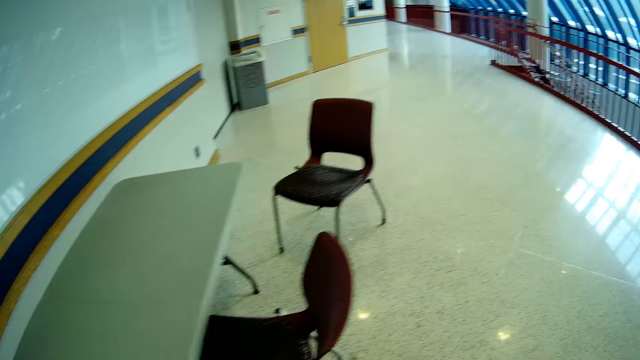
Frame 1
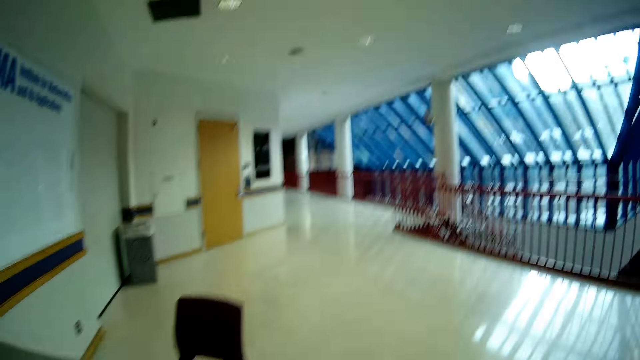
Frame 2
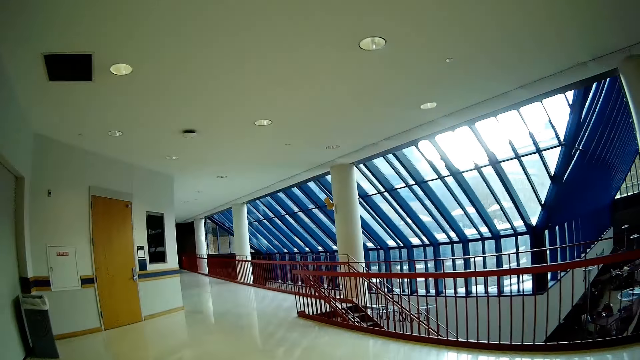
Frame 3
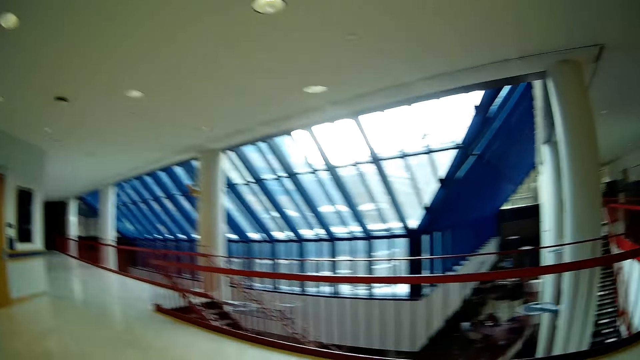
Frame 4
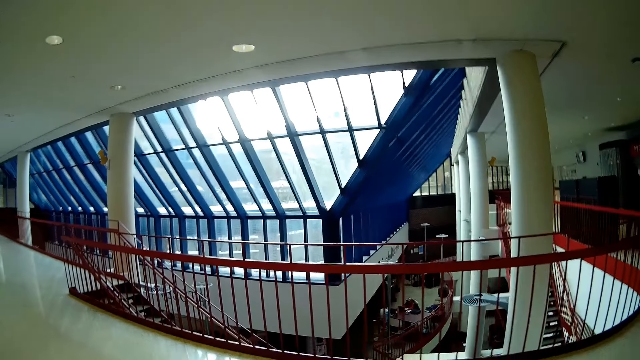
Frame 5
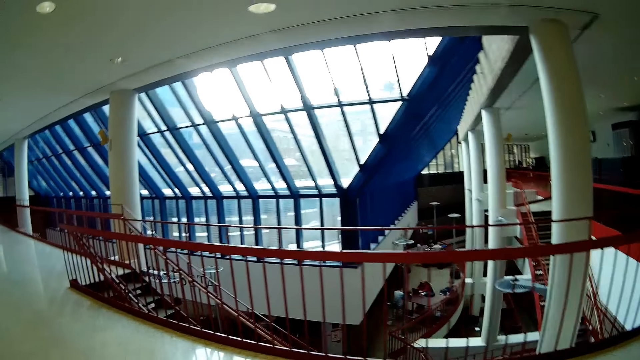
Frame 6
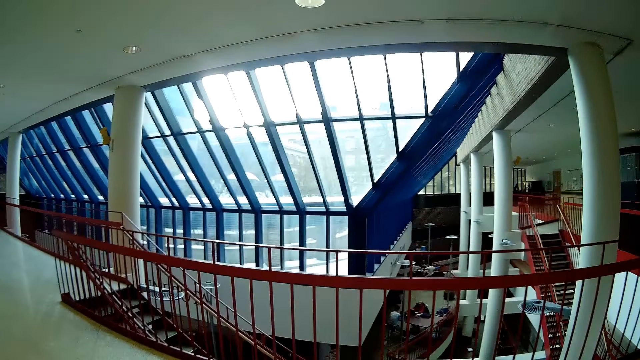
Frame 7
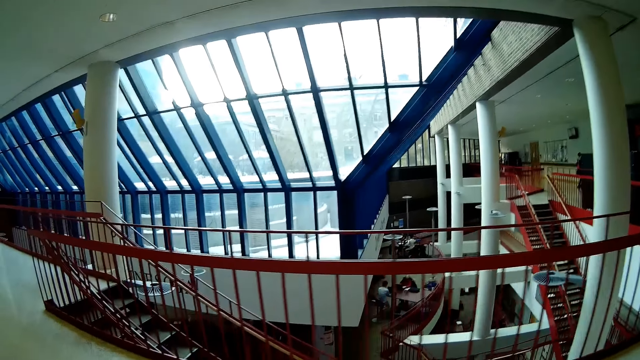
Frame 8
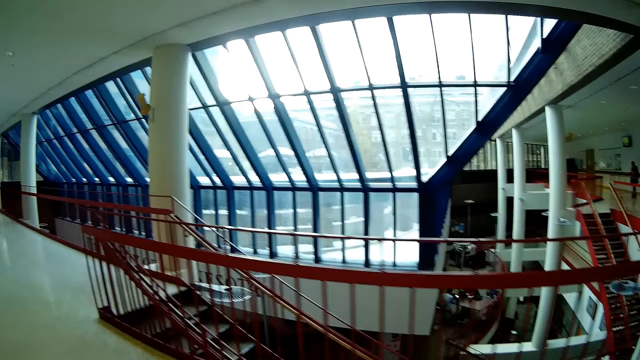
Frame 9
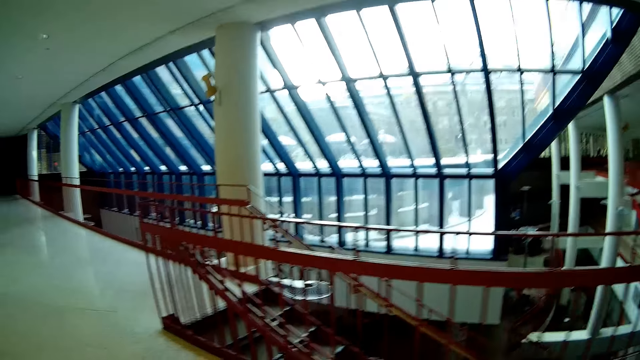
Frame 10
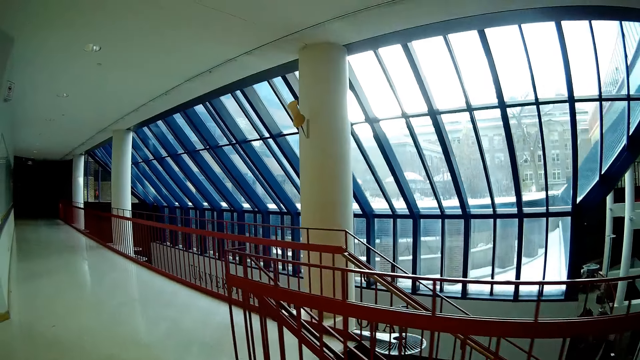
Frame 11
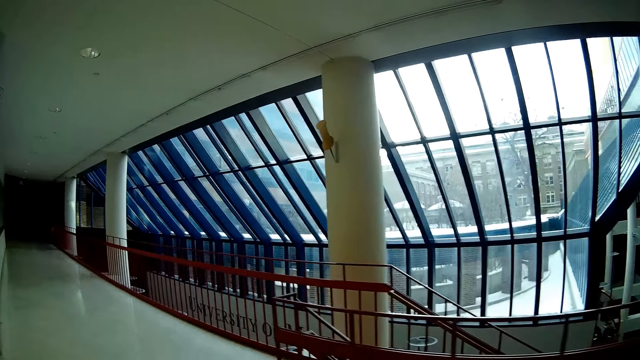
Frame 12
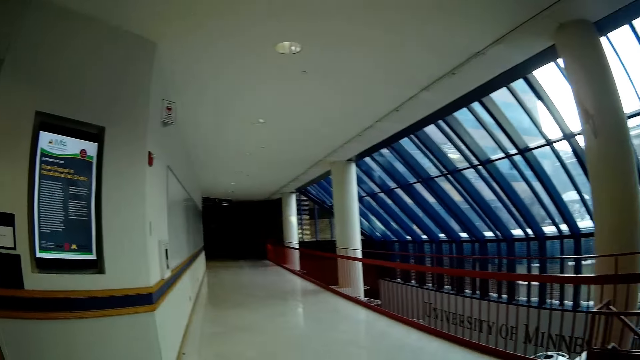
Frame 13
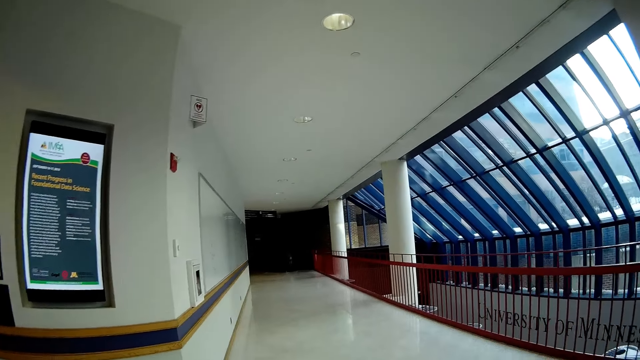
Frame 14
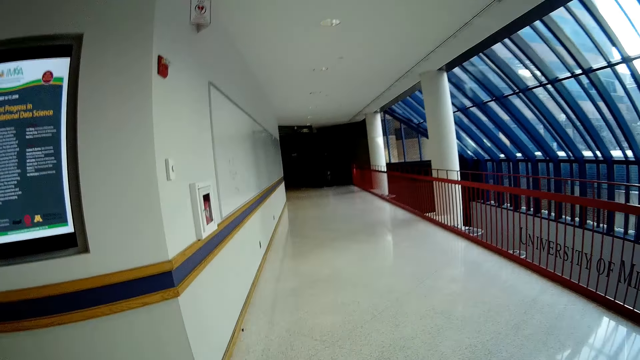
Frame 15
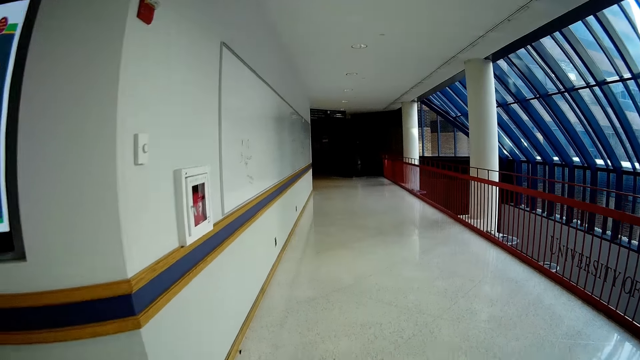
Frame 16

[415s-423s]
The camera wearer walks towards an exit door in the building. They walk around.

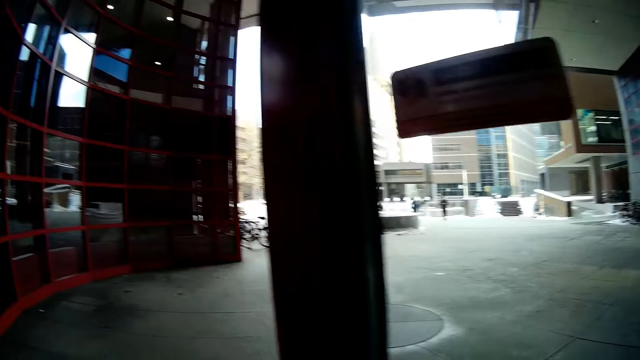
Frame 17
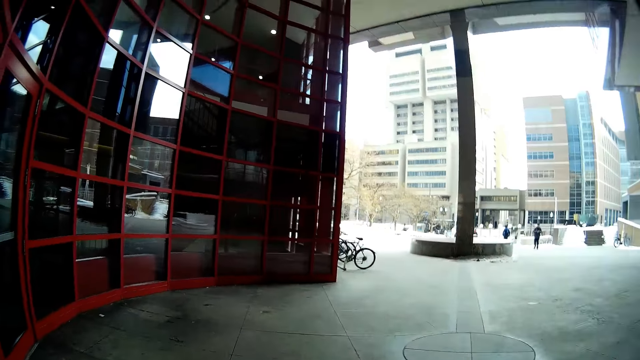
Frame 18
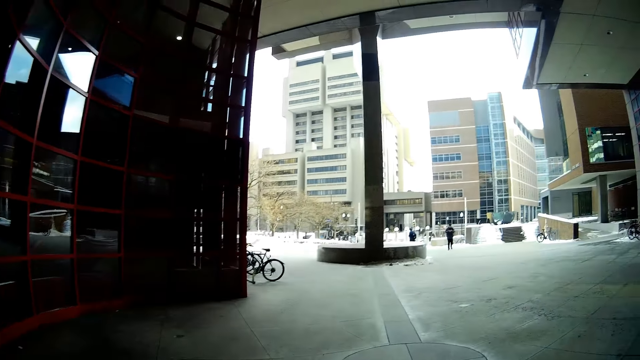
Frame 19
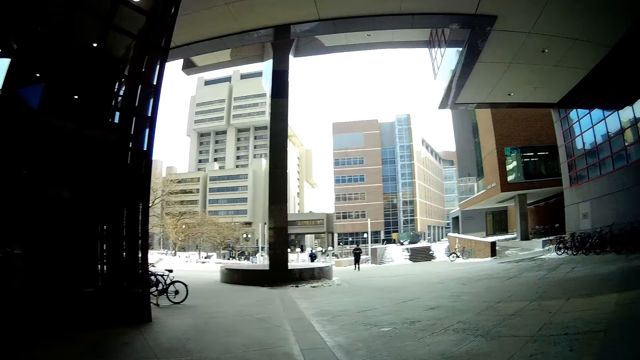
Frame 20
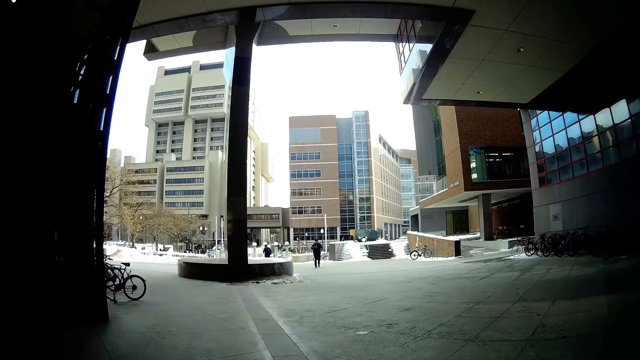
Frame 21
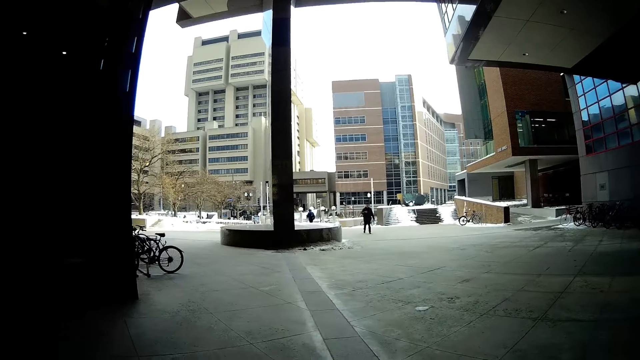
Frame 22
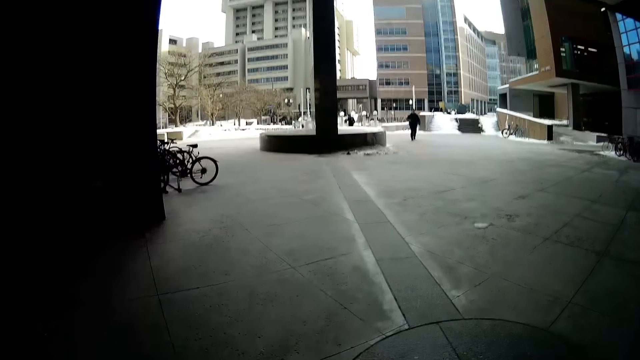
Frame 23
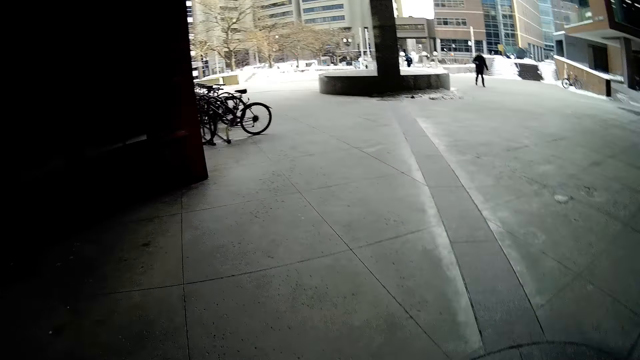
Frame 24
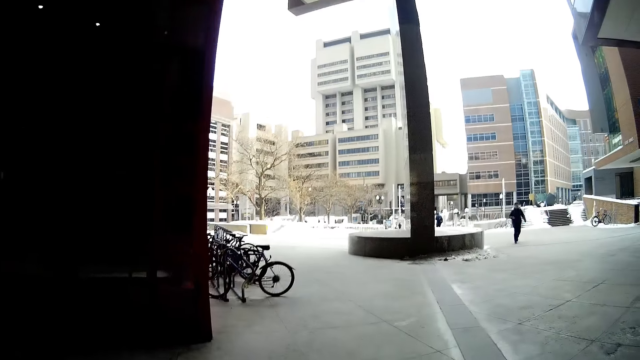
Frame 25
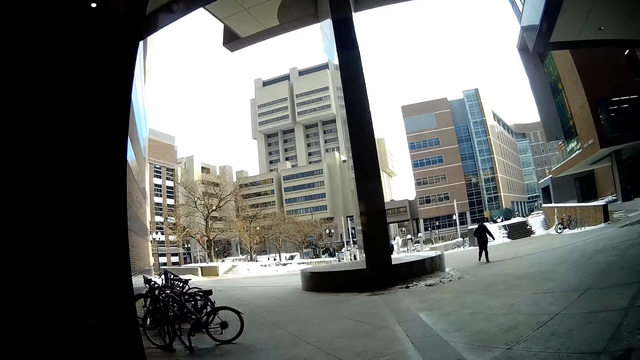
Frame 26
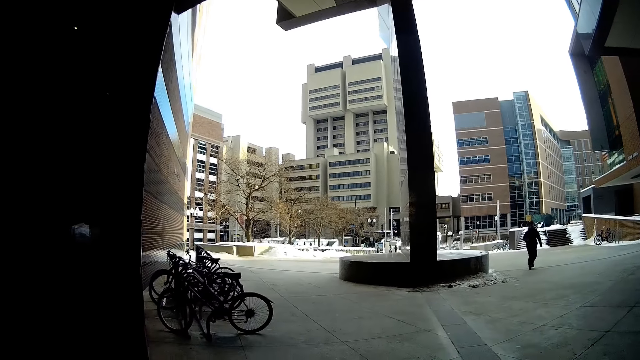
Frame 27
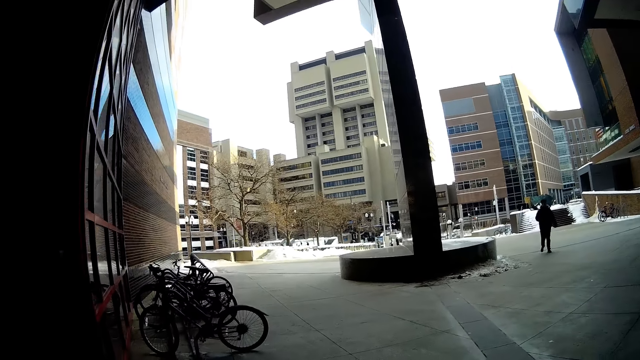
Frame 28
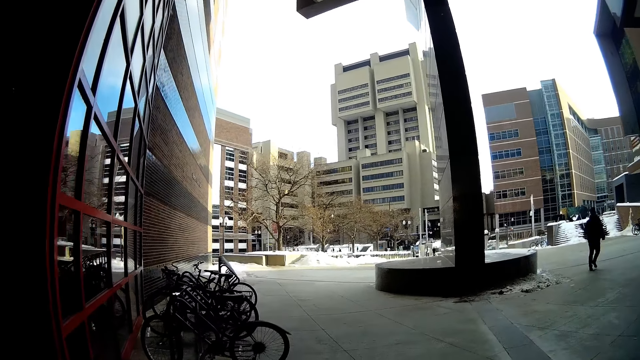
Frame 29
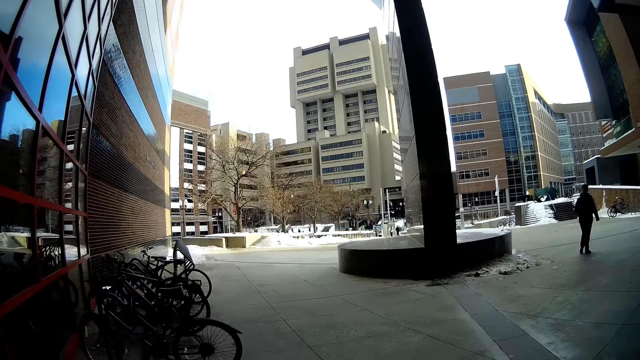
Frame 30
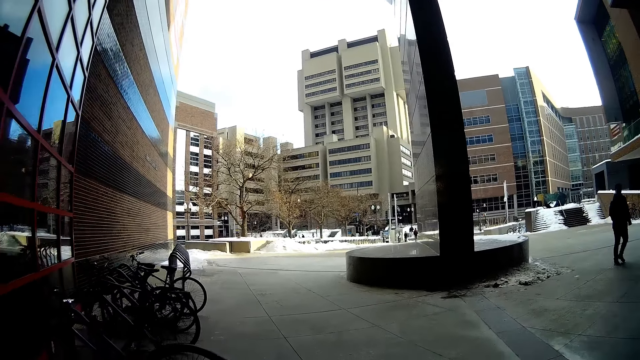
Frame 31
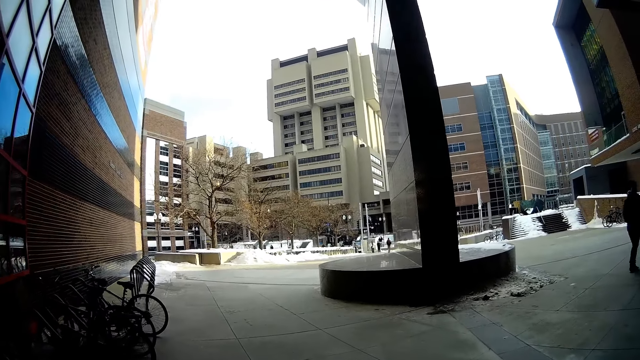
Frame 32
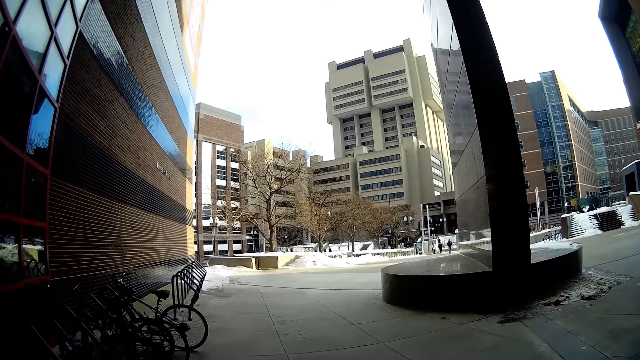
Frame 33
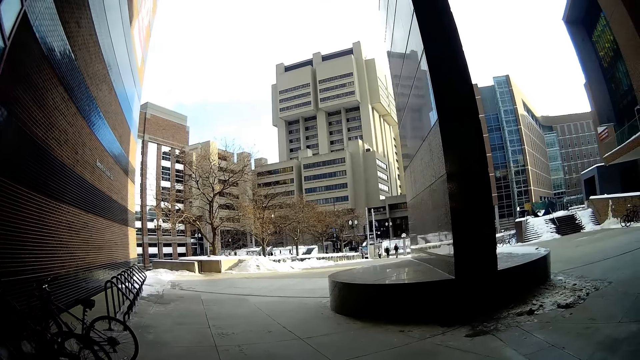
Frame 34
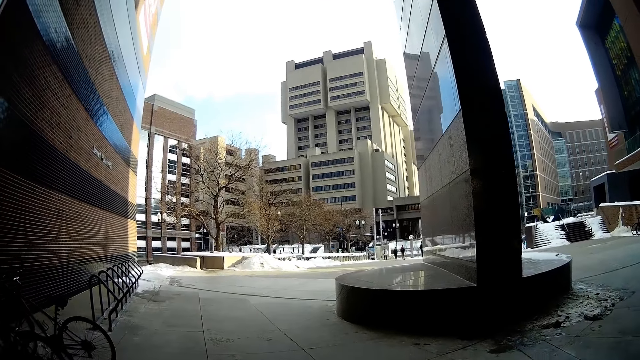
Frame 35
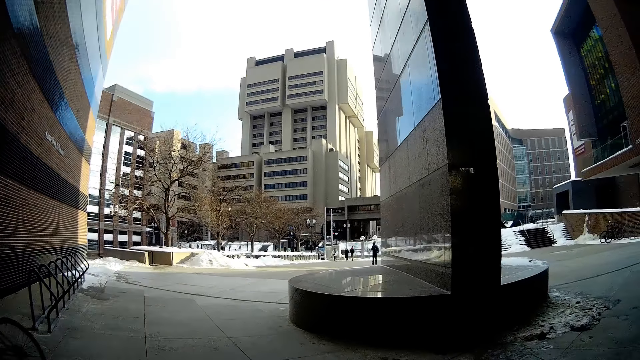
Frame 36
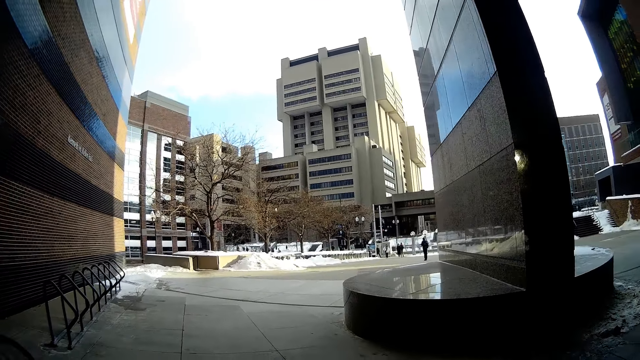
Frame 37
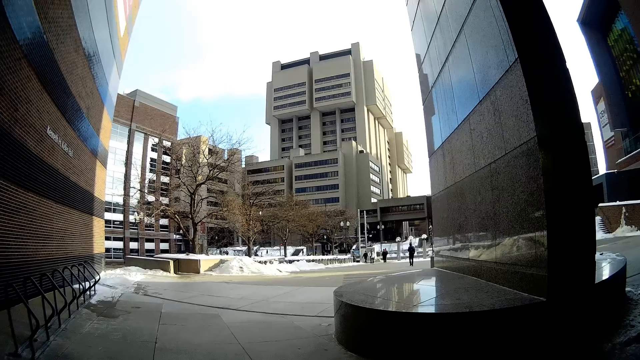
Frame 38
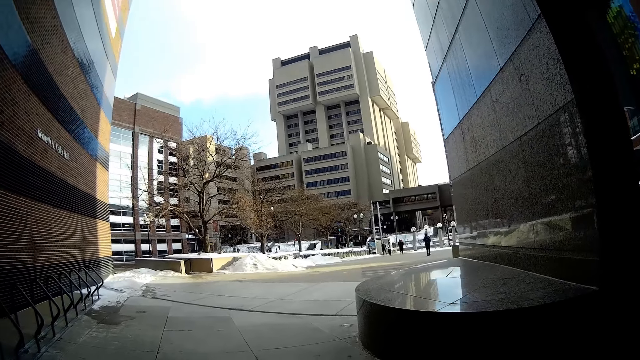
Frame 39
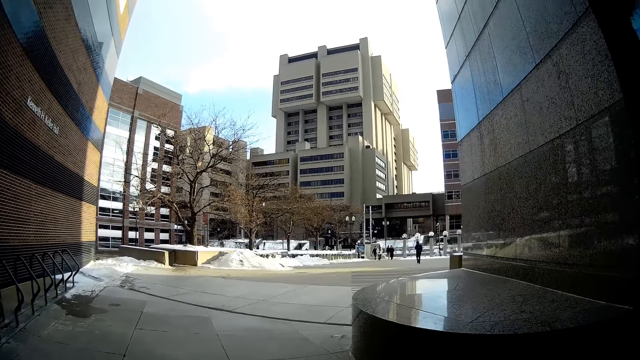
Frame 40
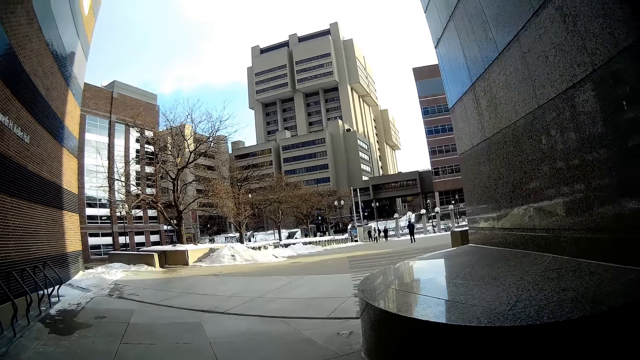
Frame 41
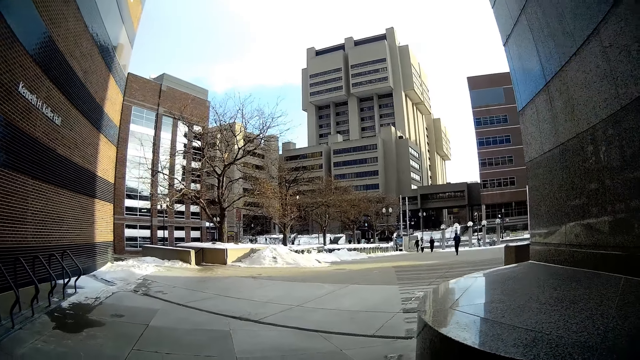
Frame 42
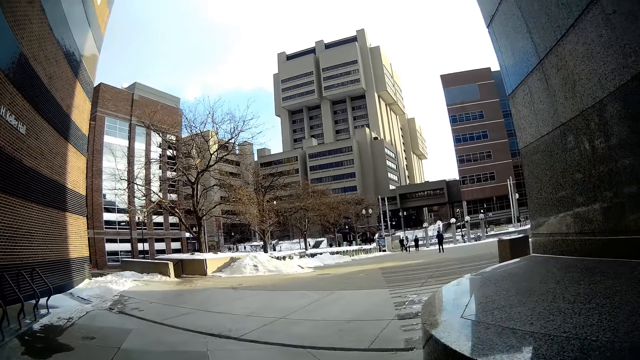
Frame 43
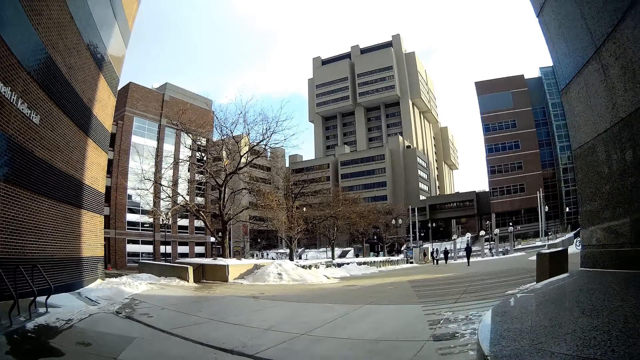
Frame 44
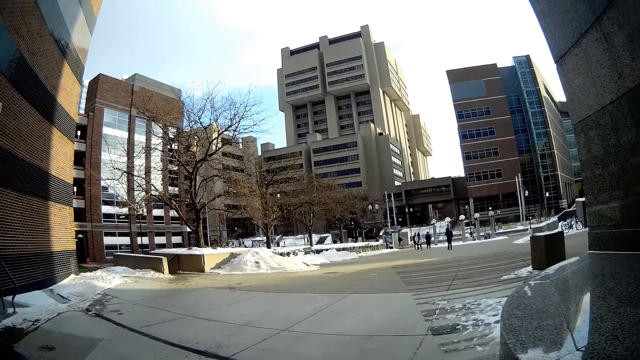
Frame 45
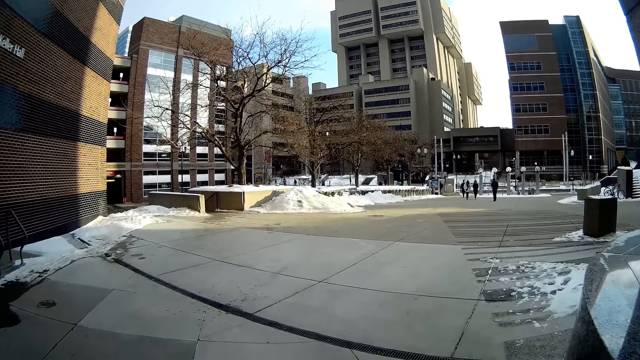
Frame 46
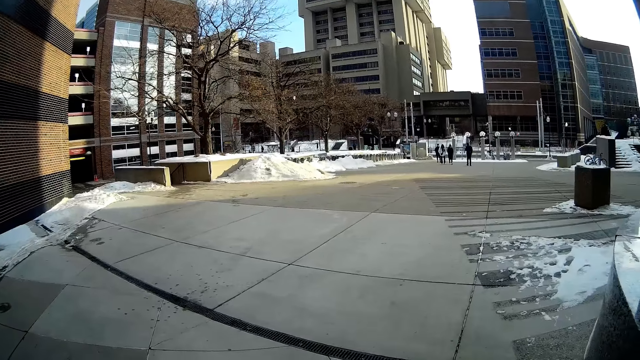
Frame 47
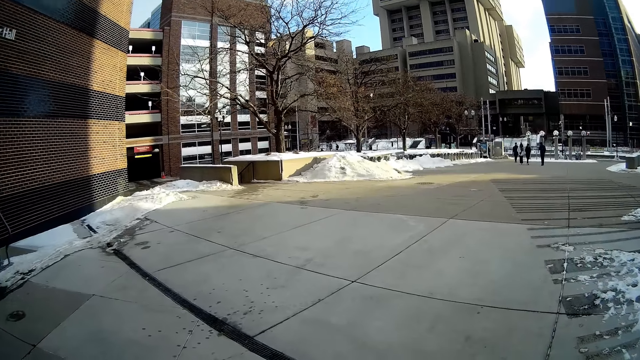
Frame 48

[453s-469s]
The camera wearer walks around. They walk towards a brown building.
